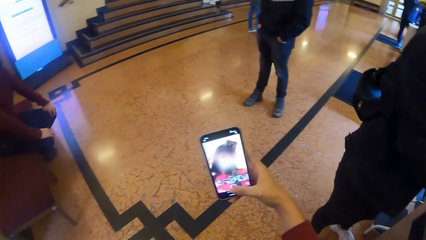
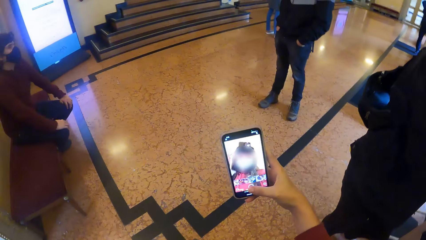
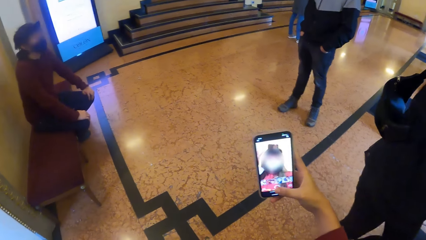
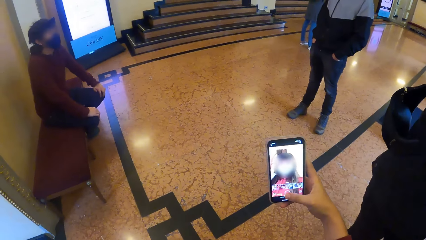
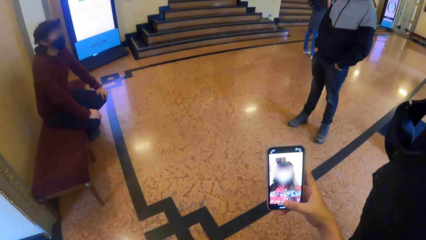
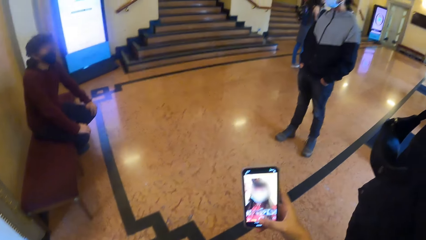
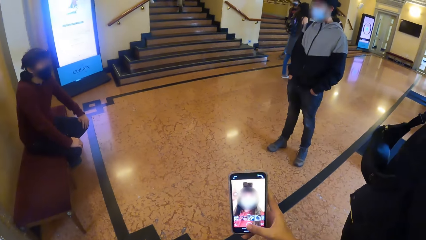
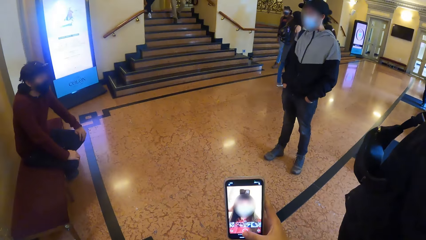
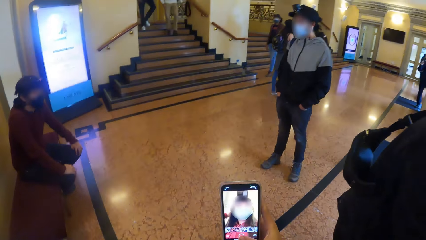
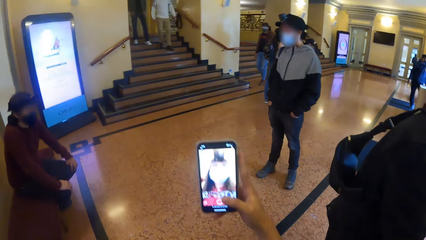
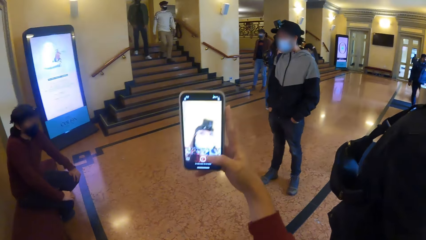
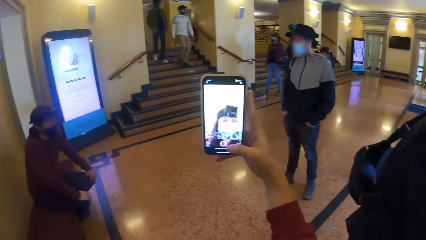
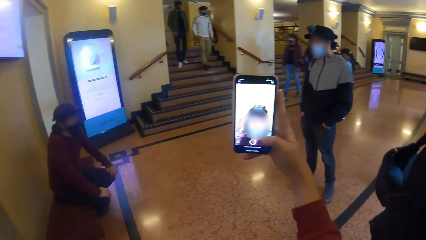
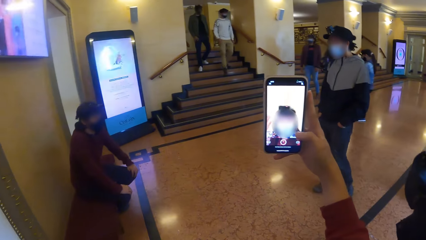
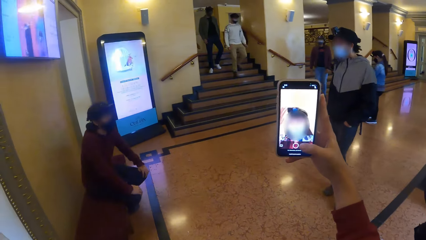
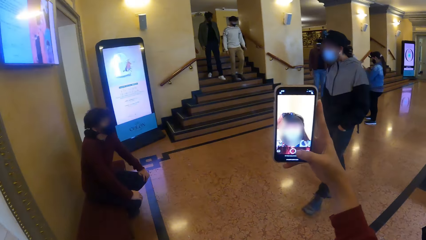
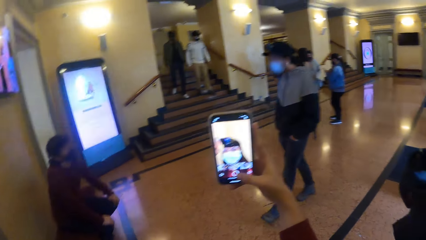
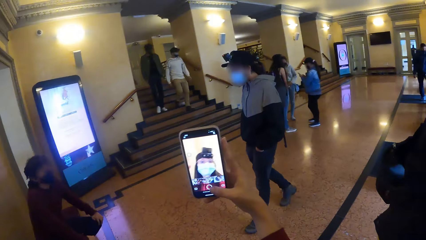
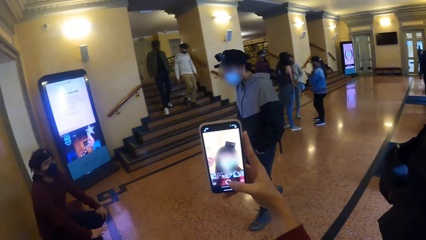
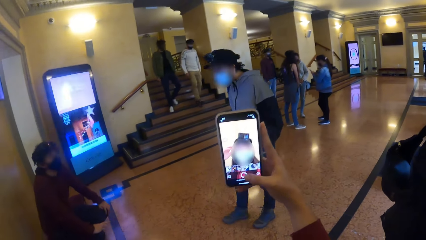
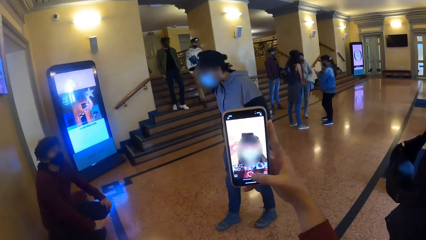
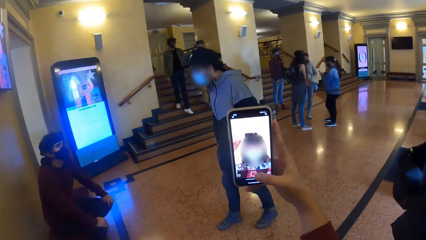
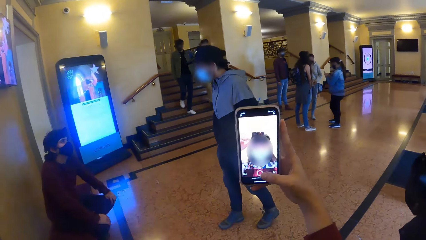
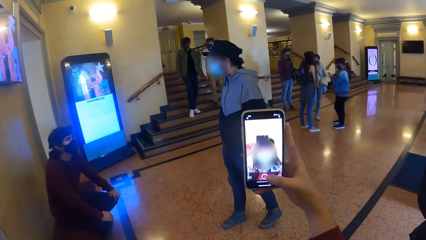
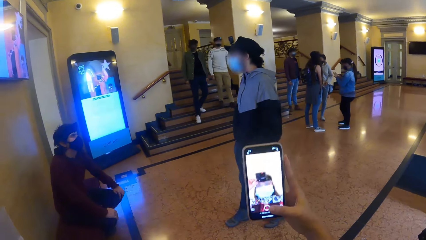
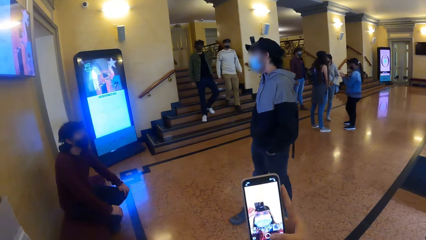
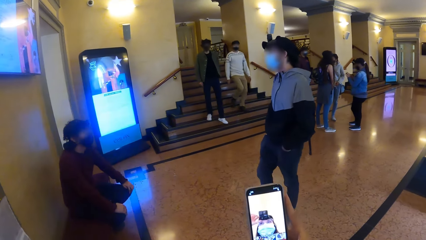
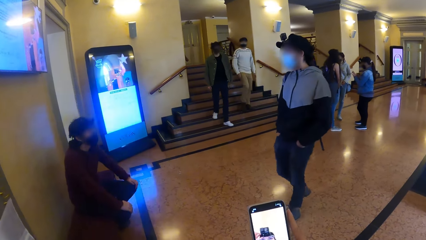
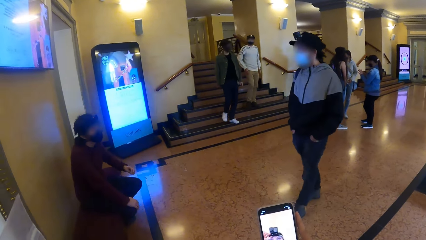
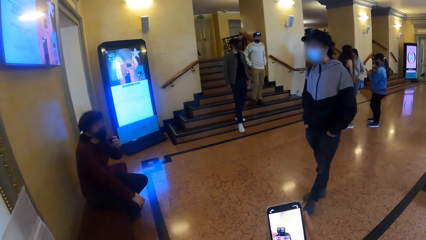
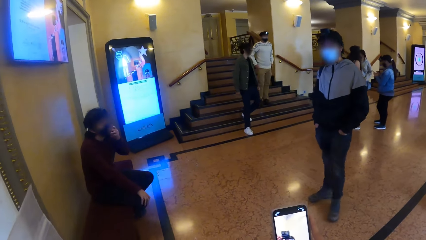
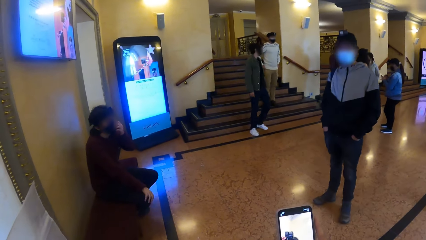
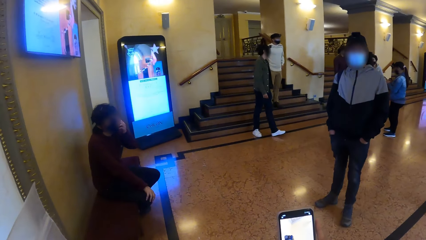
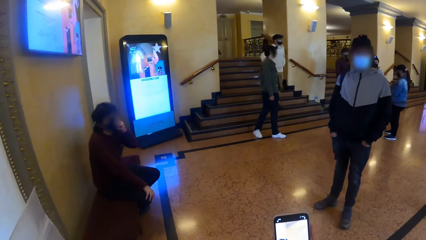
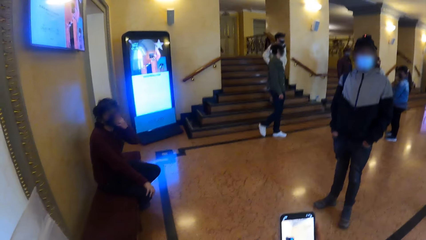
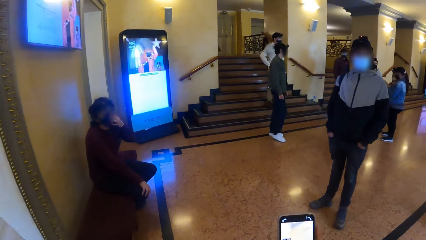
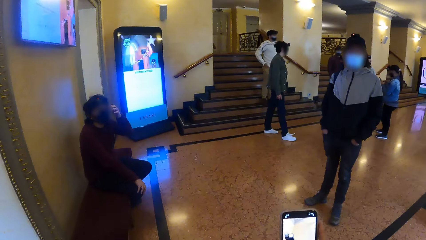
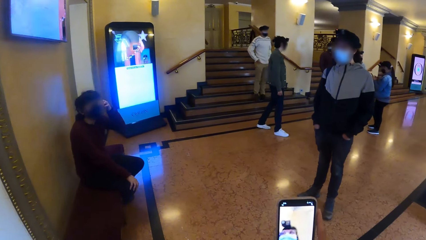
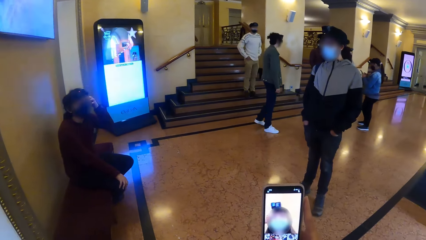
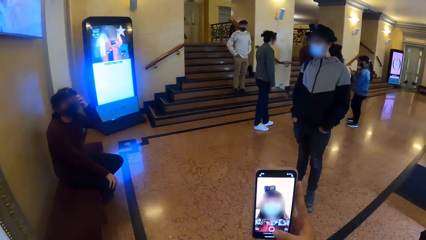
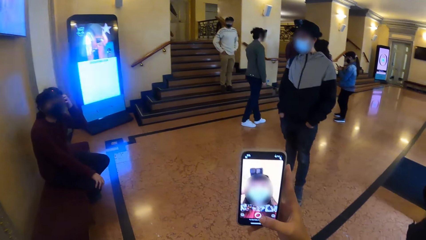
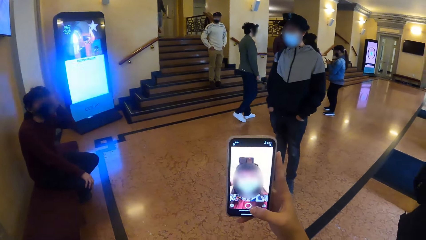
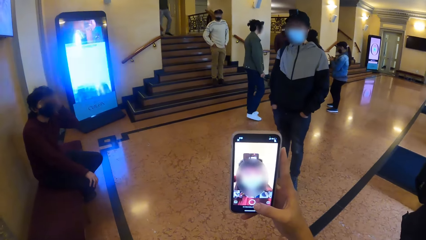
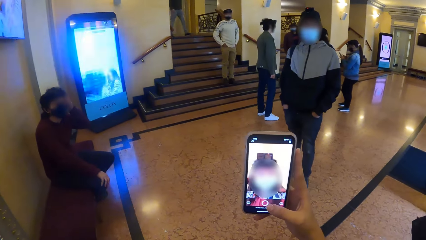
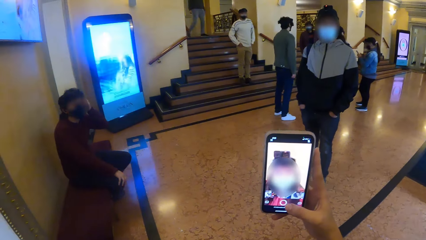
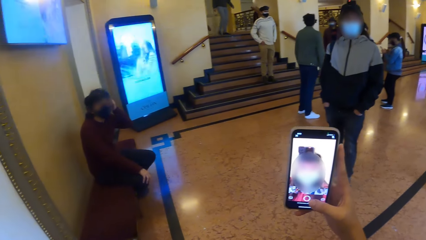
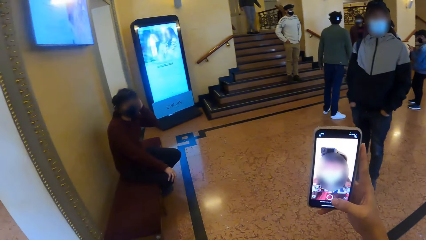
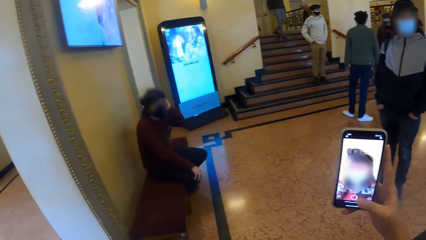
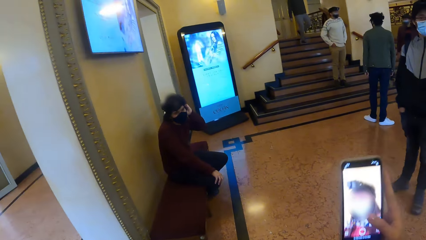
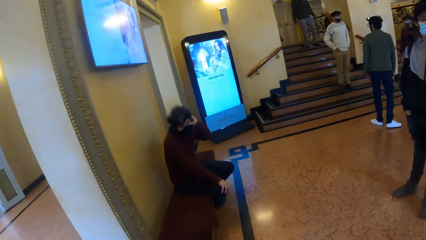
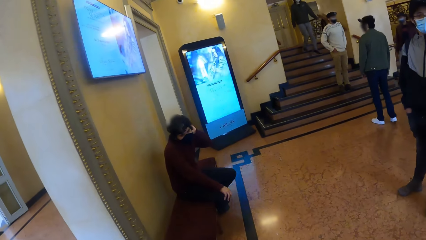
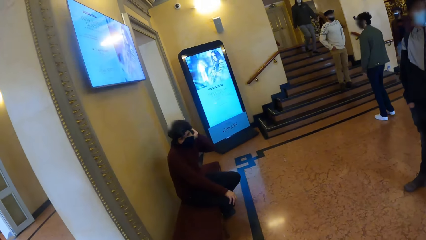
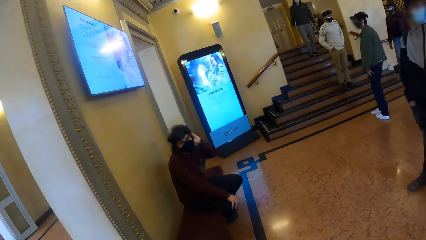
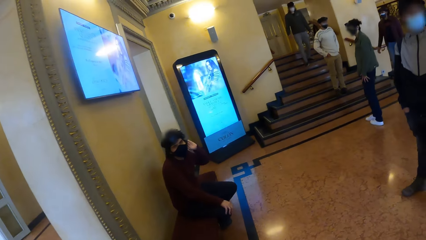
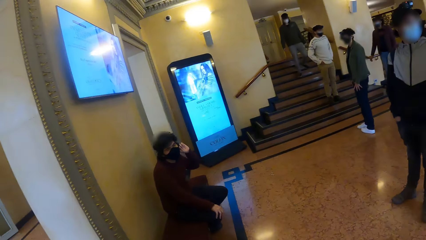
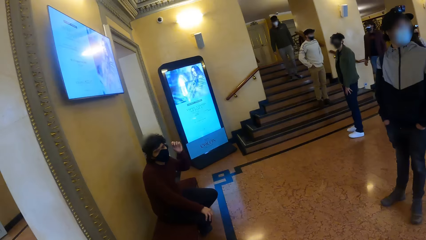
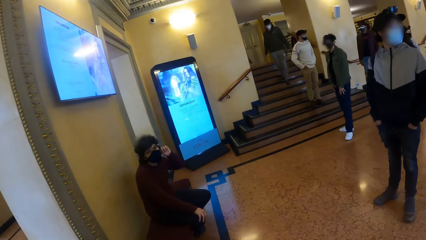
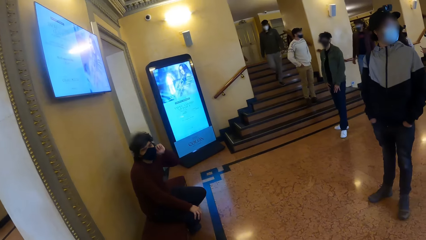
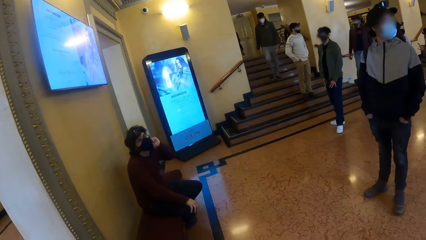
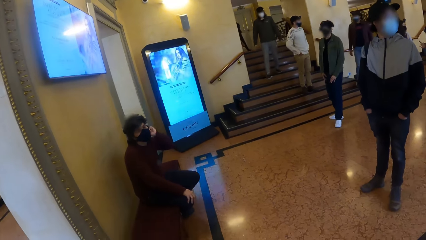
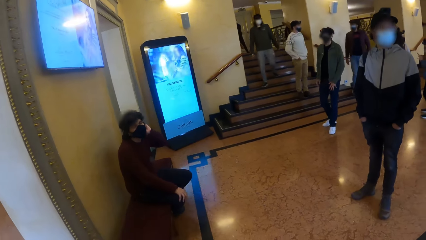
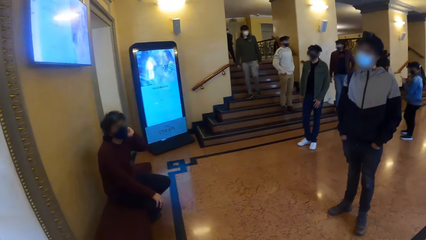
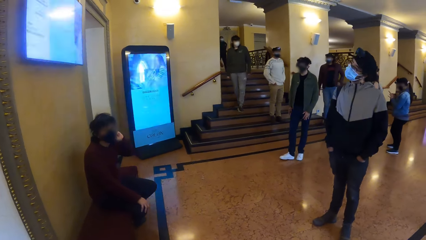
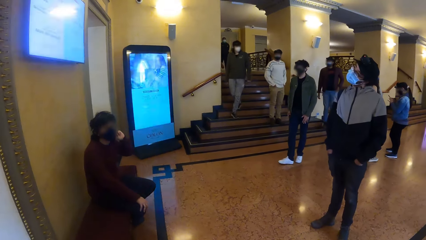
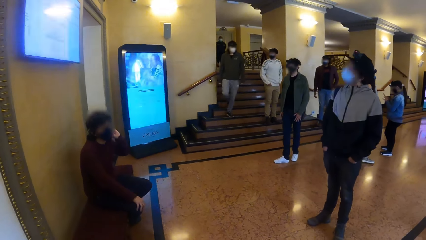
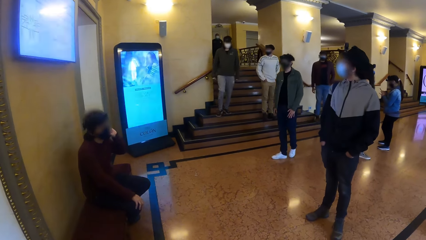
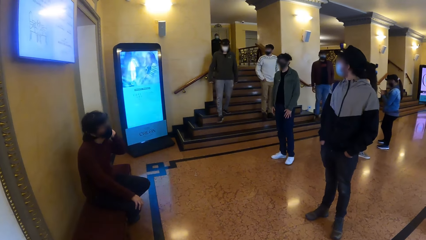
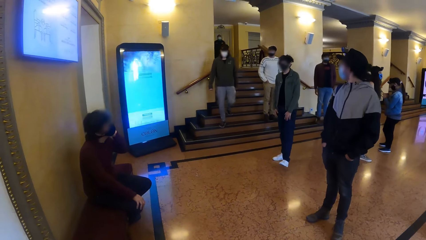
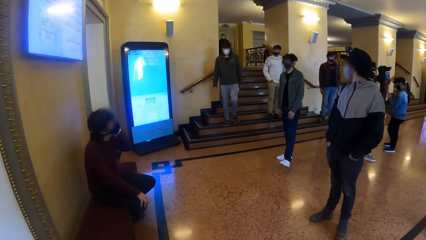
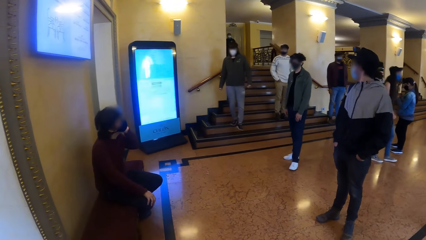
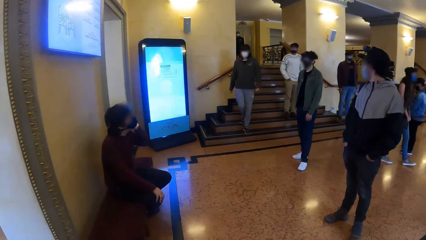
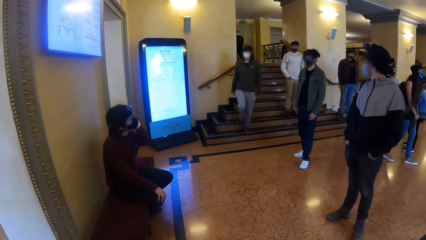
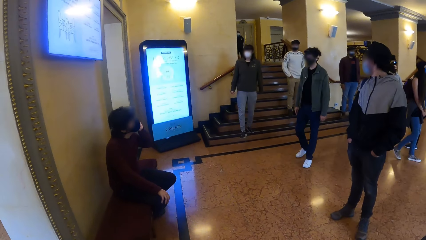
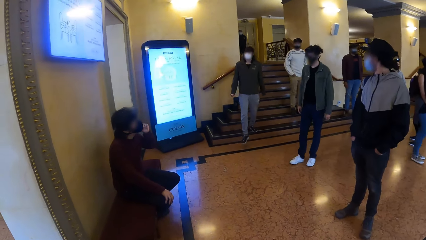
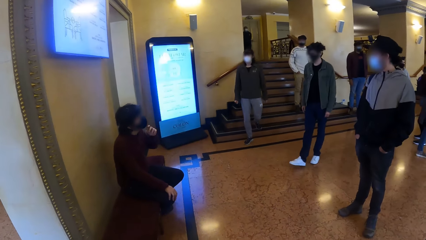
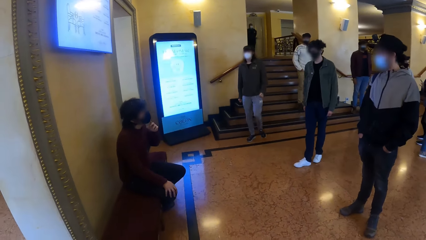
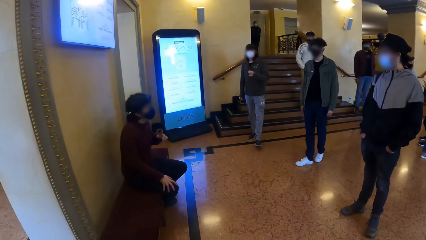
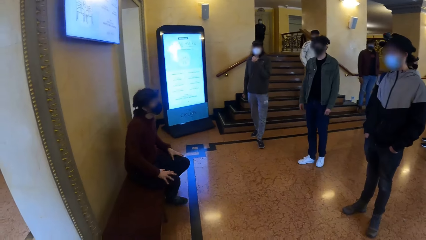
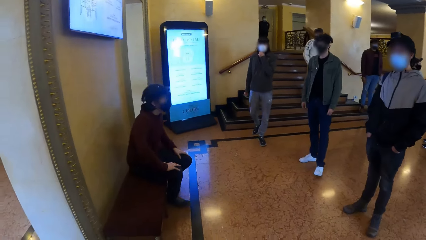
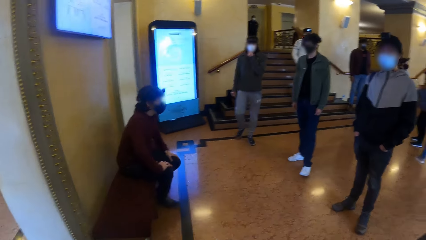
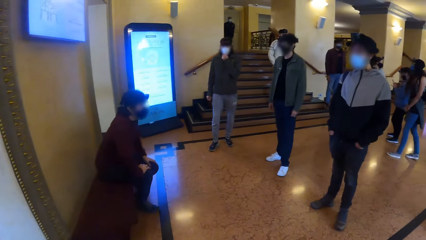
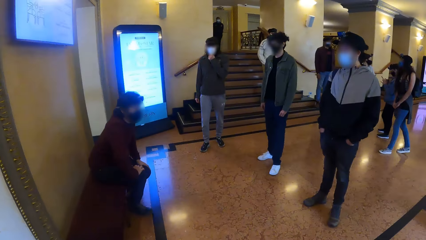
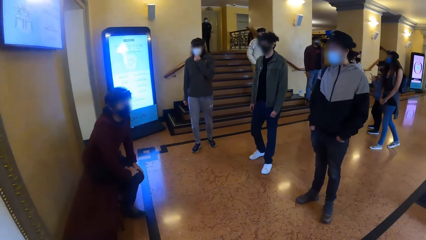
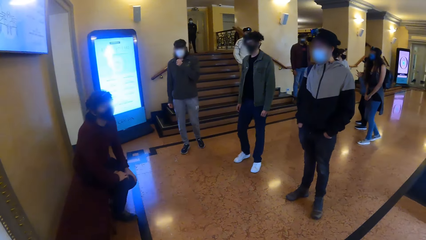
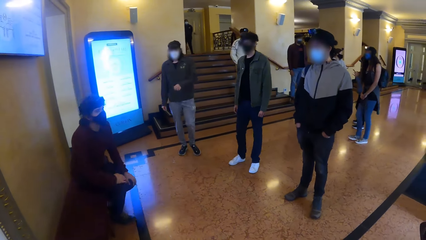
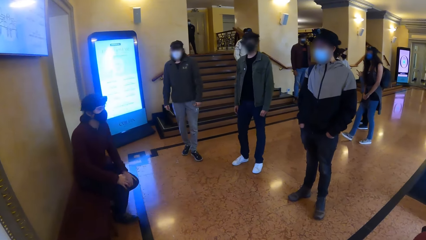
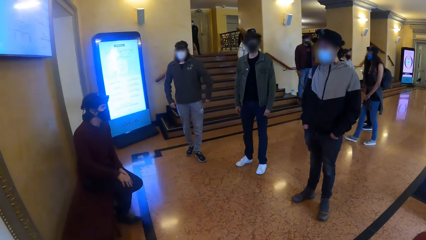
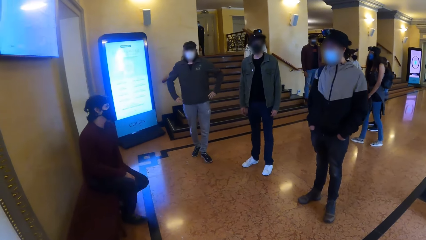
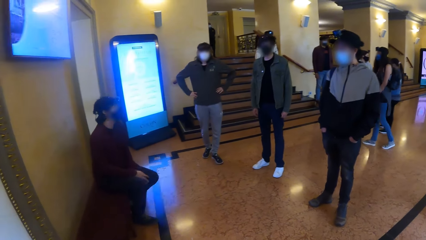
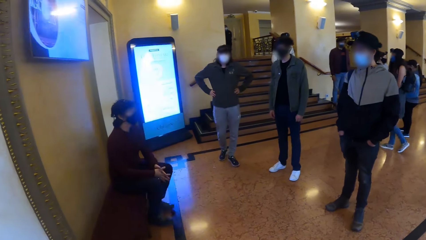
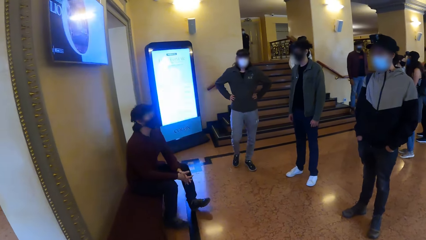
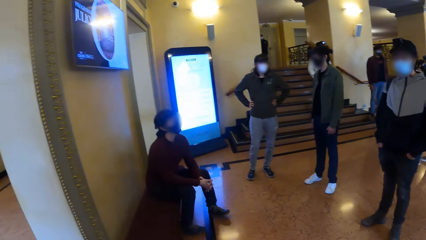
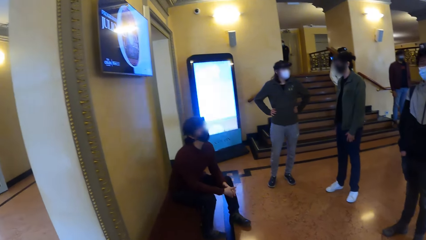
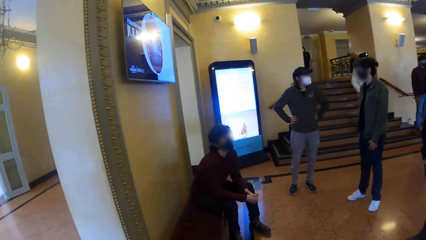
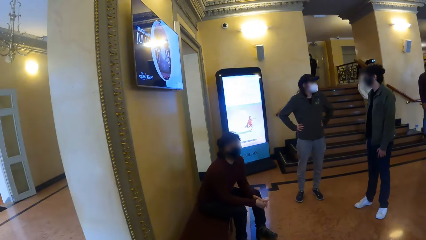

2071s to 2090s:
A man walks down the stairs. Another man walks down the stairs. The camera wearer looks around. A third man walks down the stairs. The third man adjusts a facemask on his face with his left hand.
